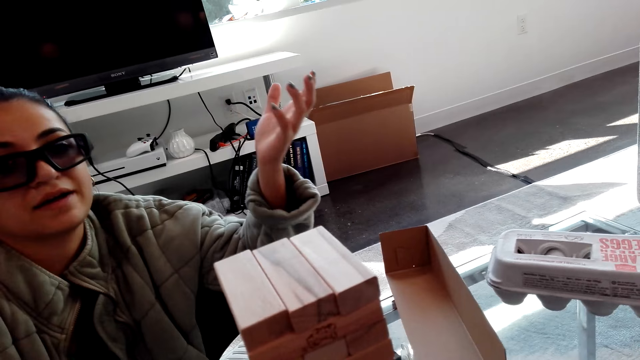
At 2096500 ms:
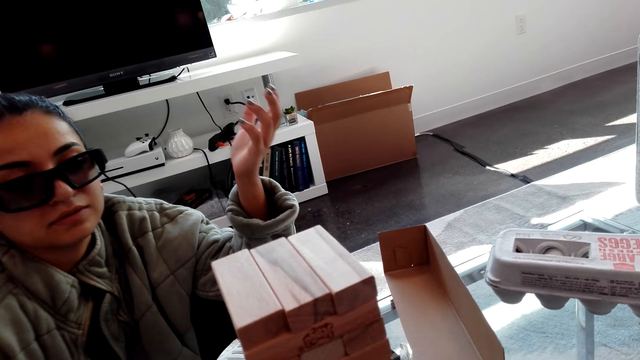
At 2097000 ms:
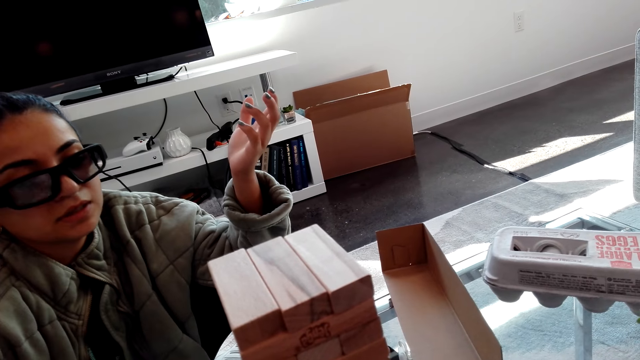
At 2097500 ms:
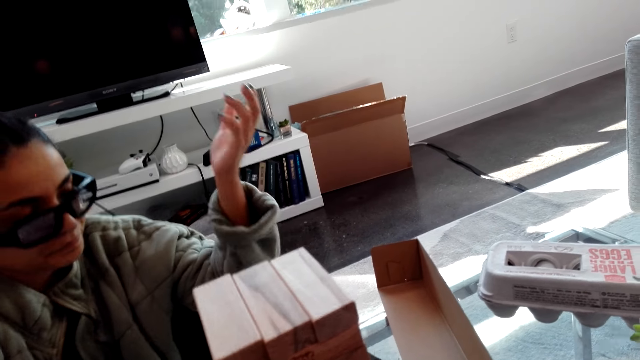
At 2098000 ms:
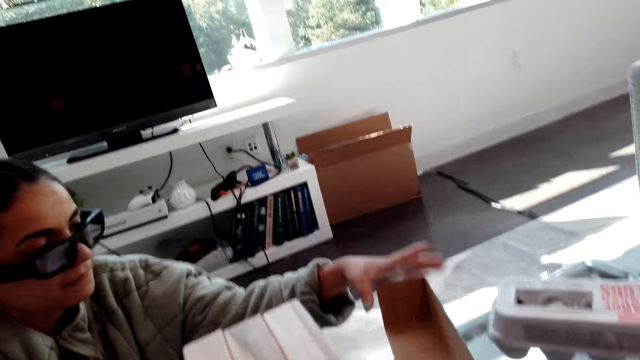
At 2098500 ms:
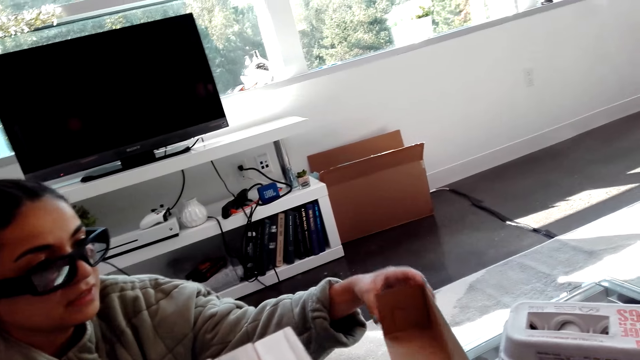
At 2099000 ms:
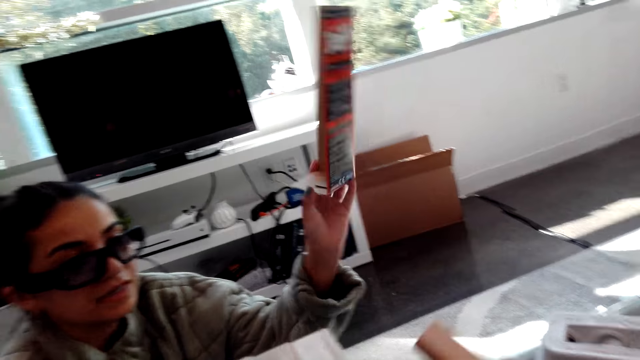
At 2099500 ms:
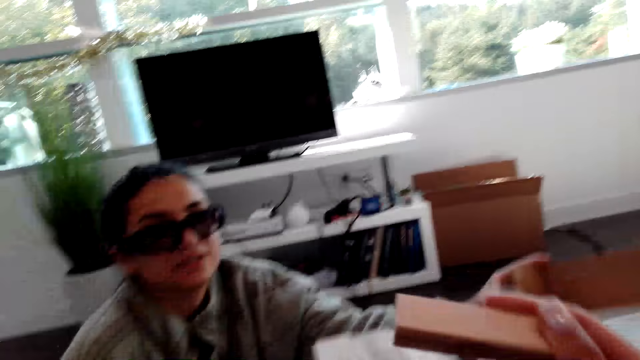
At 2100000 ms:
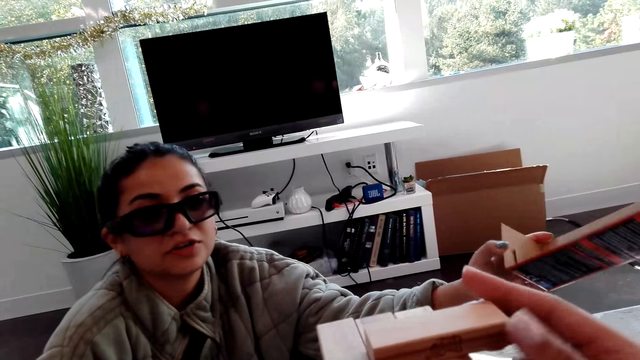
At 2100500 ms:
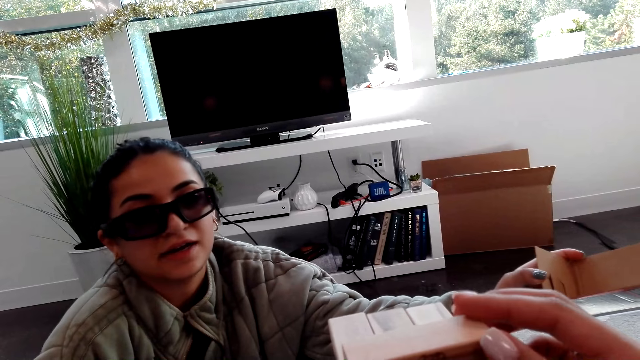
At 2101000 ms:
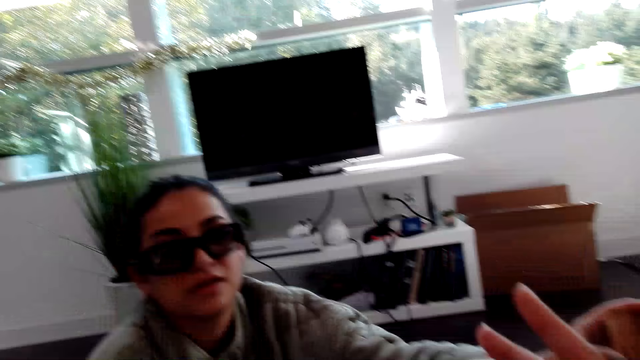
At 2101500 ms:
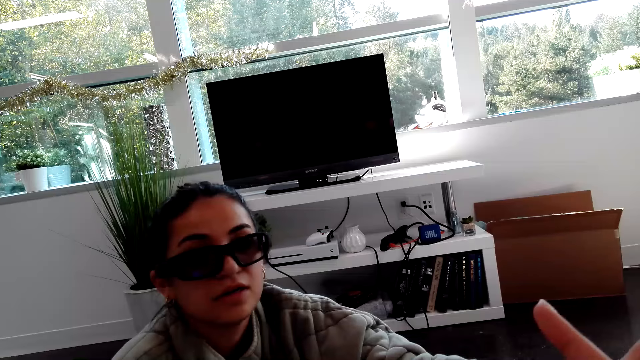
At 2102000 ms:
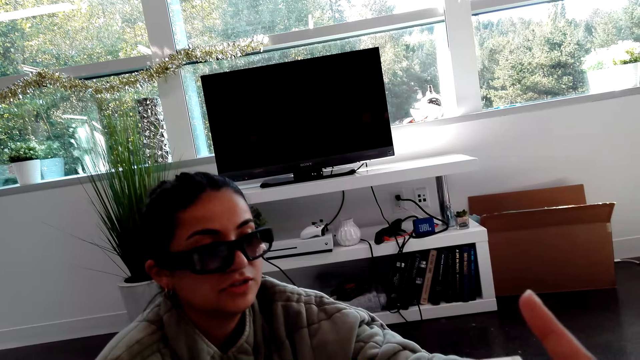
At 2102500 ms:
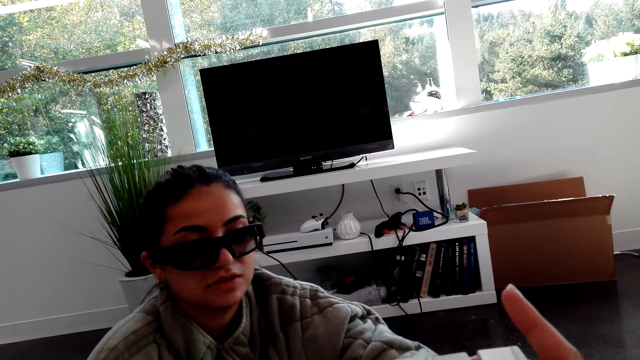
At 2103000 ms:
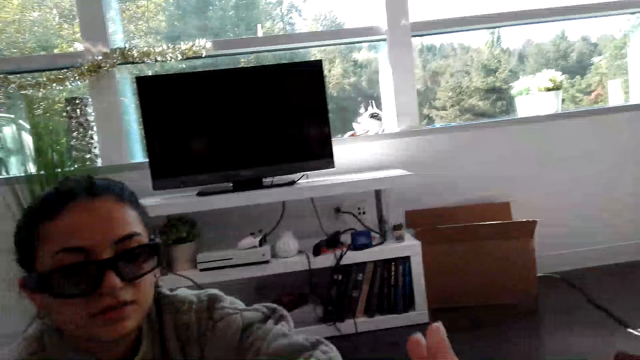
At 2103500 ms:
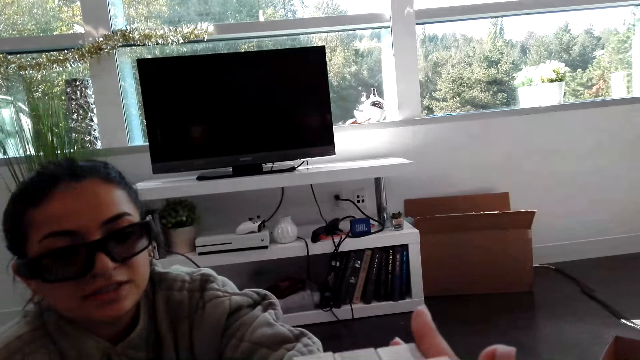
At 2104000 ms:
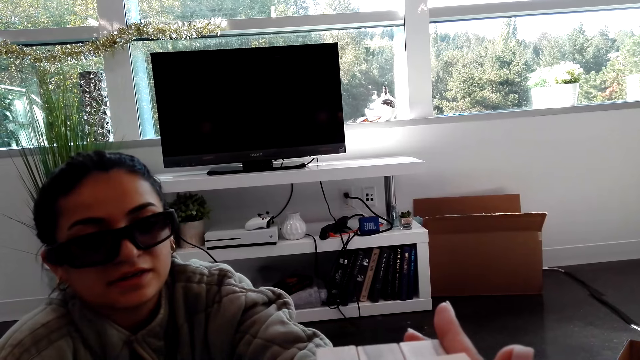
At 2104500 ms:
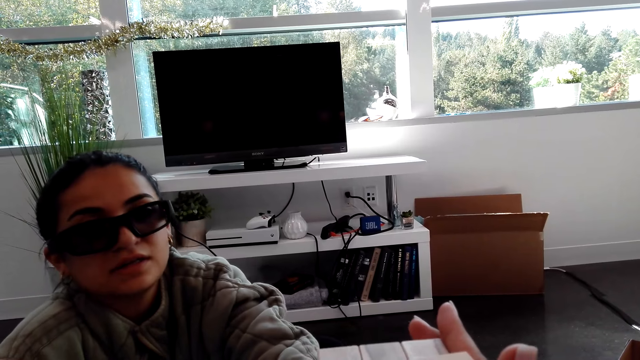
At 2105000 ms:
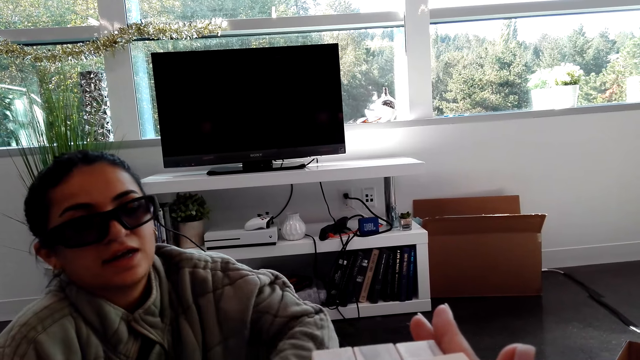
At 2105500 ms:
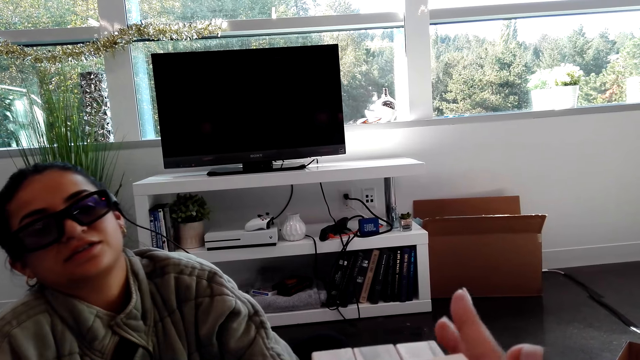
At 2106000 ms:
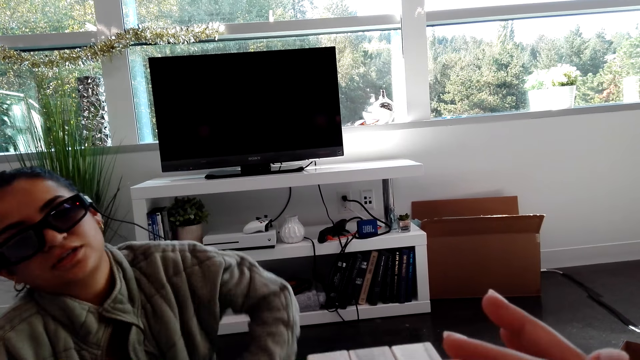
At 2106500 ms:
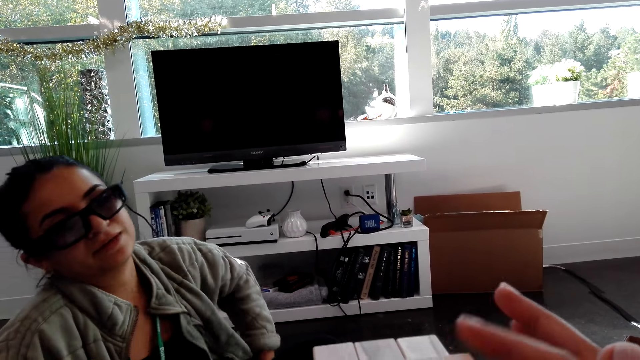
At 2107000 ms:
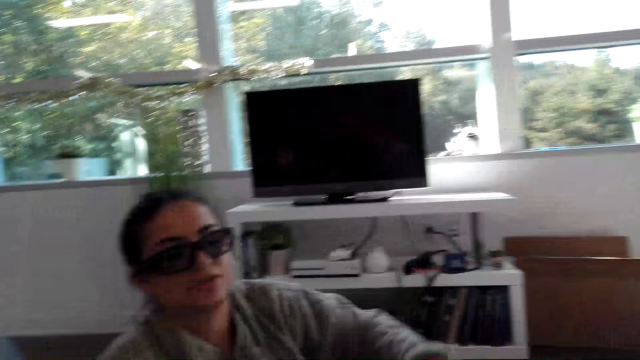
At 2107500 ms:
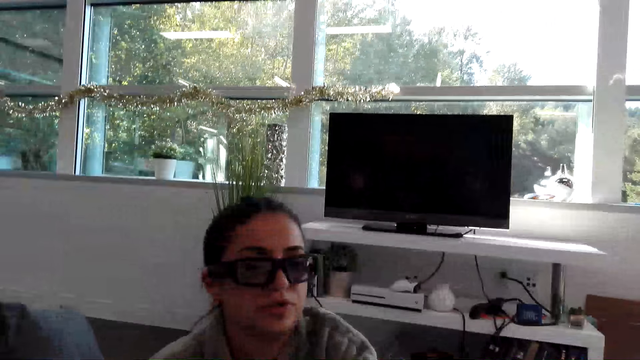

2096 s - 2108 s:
A woman picks a box of the block tower game. The camera wearer puts a wooden block on wooden blocks. They play the block tower game. They put a hand on the wooden blocks.

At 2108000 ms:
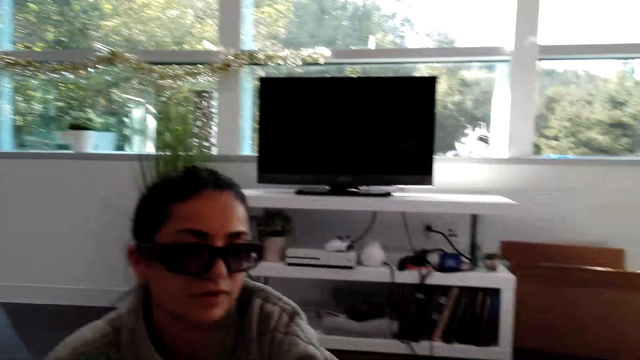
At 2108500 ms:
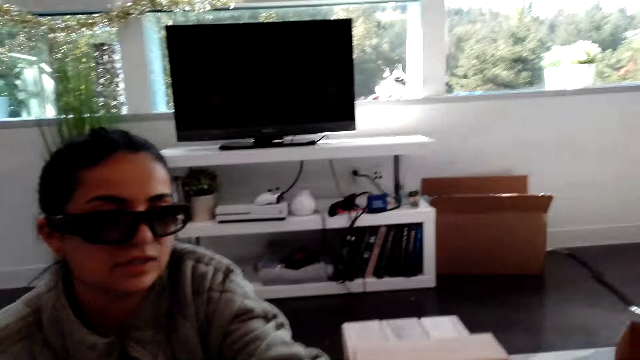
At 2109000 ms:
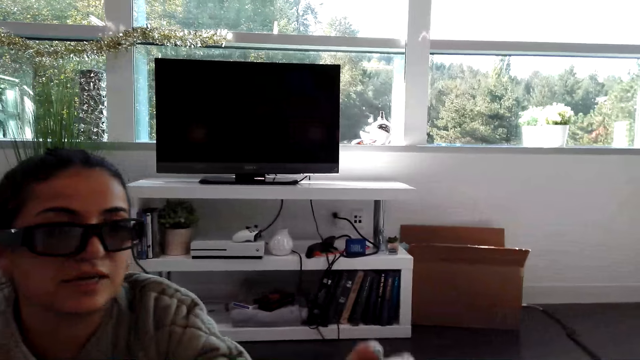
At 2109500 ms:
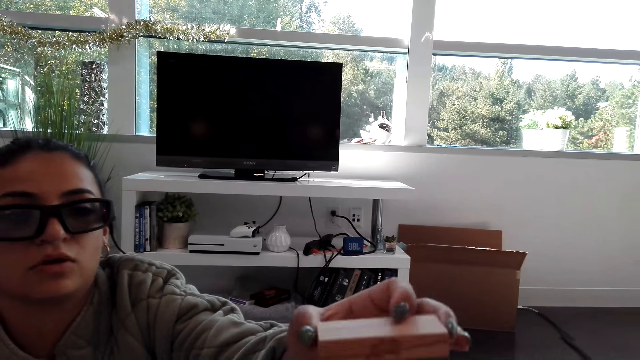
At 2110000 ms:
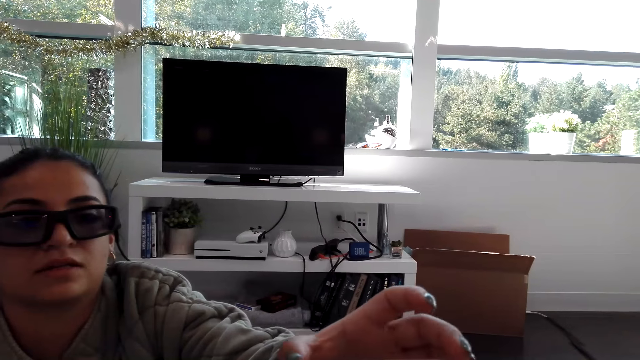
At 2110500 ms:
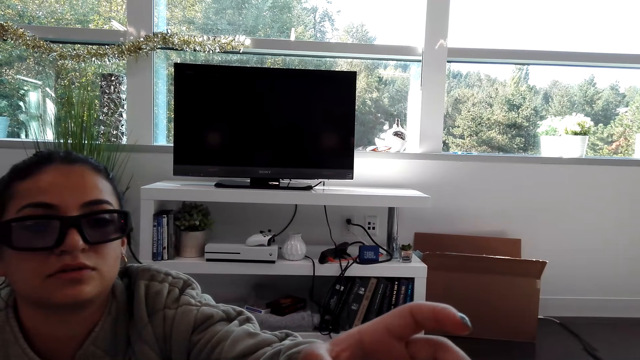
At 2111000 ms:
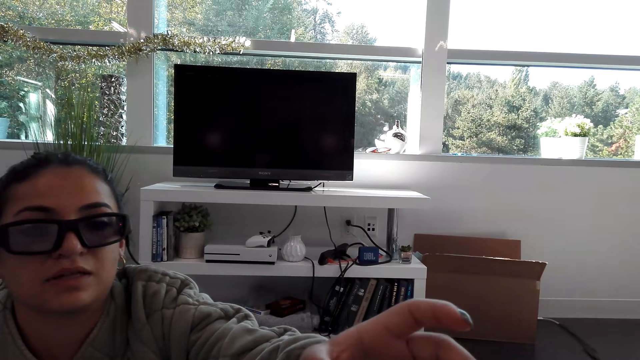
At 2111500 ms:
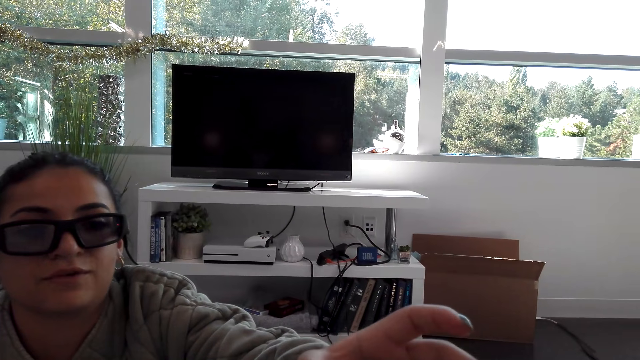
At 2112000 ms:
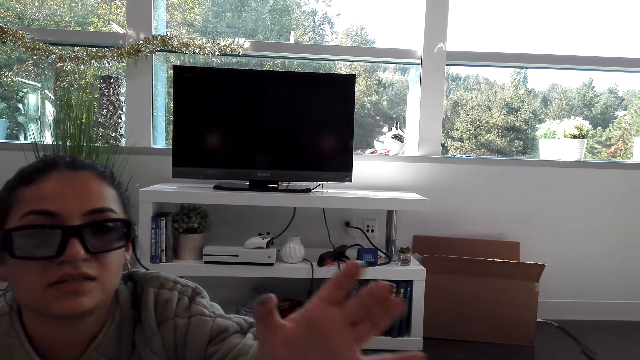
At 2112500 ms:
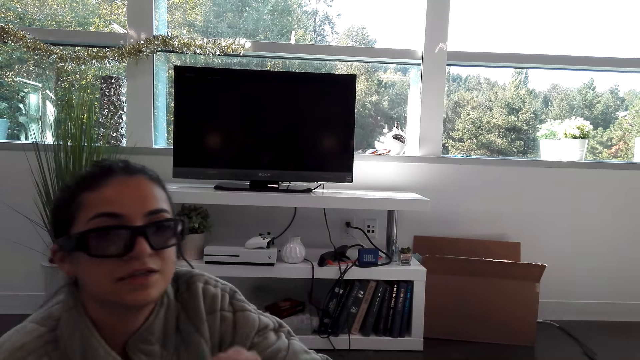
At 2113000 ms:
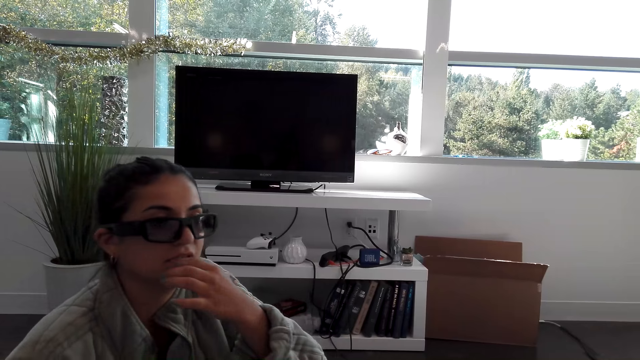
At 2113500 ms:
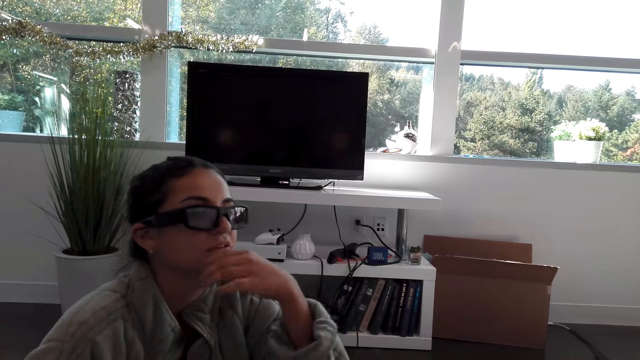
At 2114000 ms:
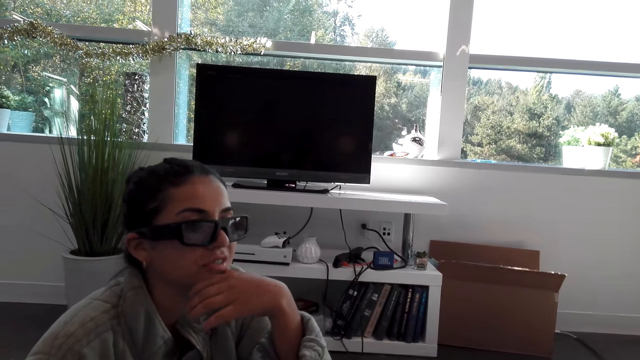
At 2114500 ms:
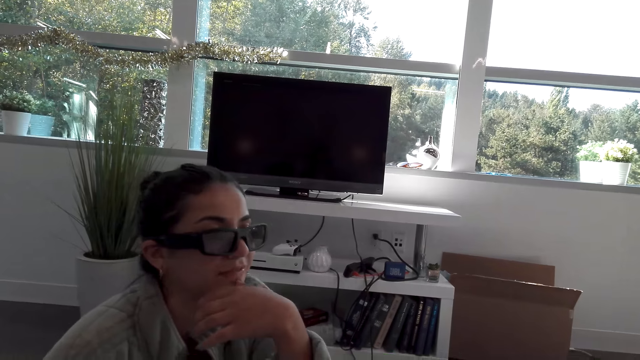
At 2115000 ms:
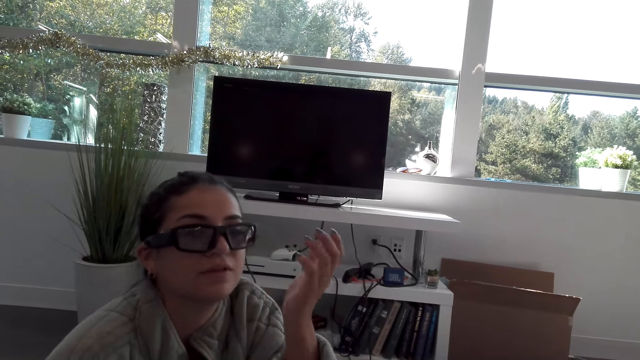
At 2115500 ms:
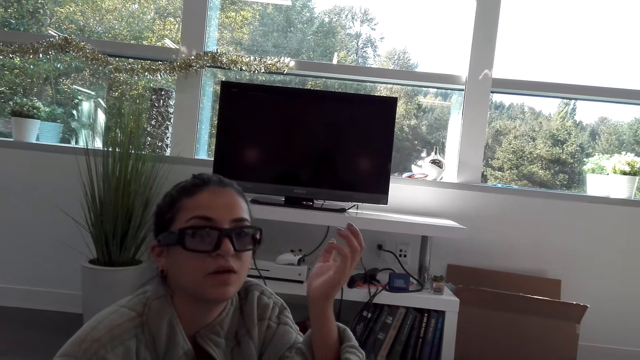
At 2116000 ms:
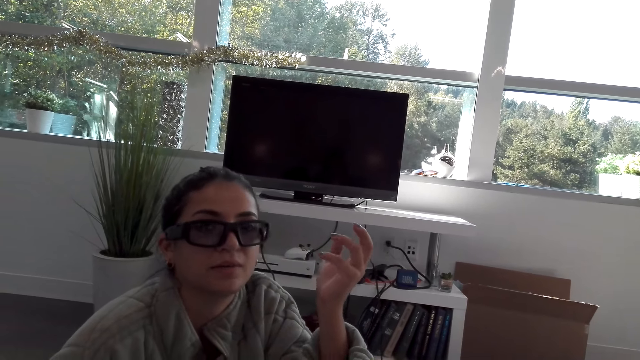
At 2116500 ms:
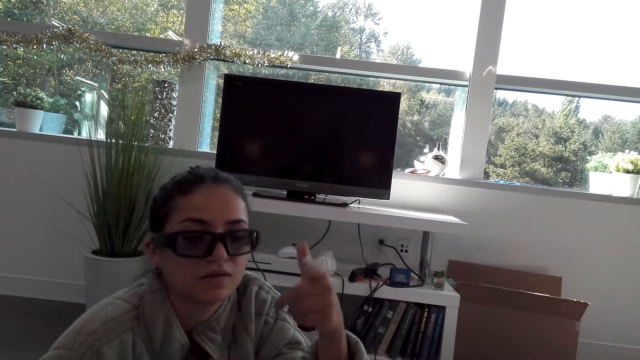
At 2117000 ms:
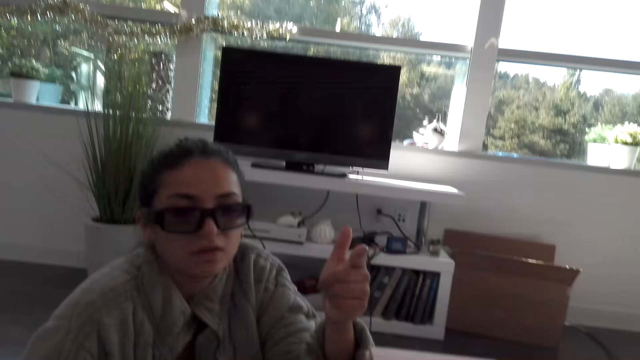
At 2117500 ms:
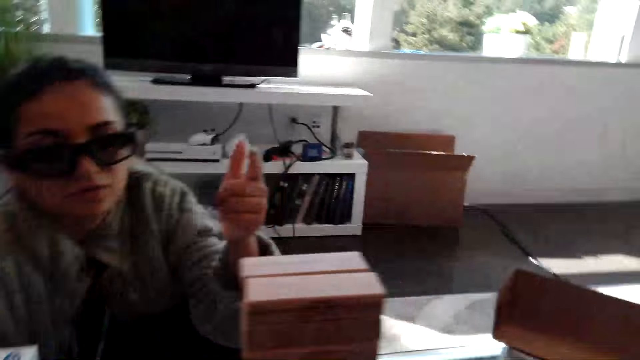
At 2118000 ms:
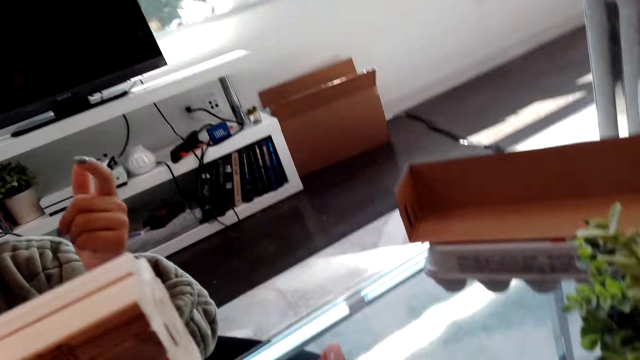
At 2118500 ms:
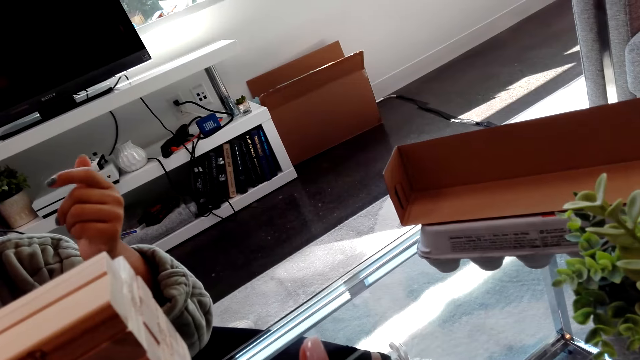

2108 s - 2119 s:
A woman puts a wooden block on wooden blocks. The woman talks with the camera wearer and plays the block tower game. The woman puts a hand on her chin. The woman moves a hand.
